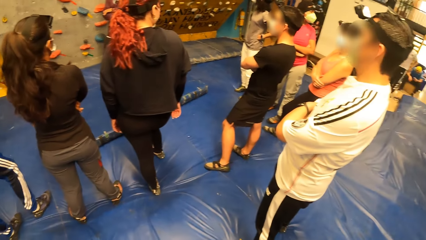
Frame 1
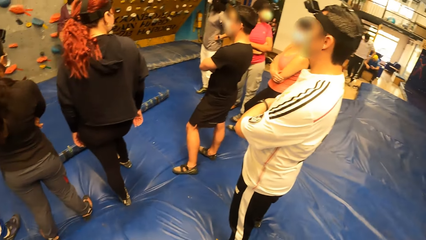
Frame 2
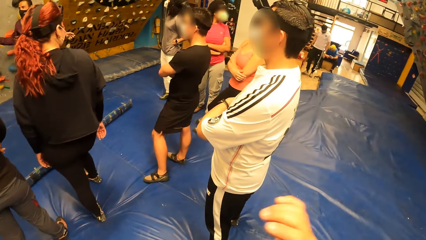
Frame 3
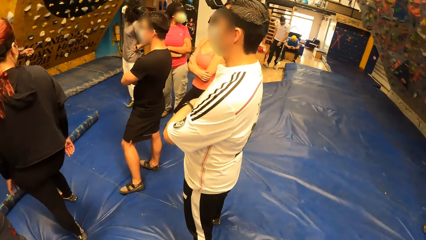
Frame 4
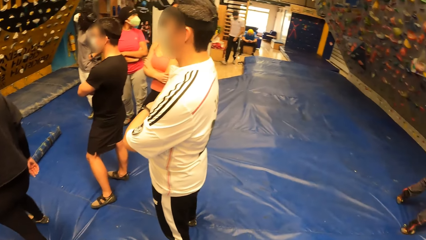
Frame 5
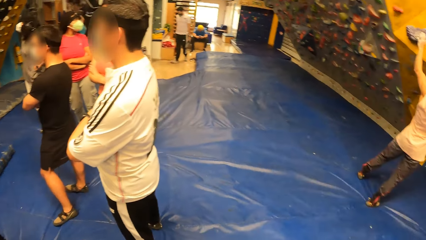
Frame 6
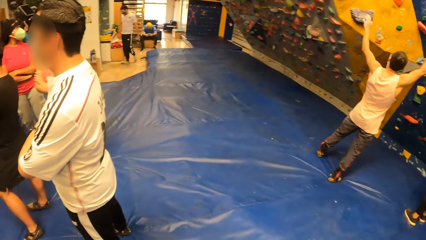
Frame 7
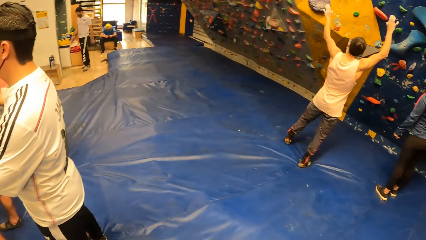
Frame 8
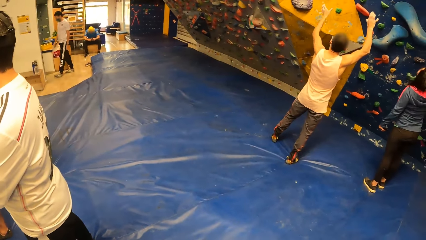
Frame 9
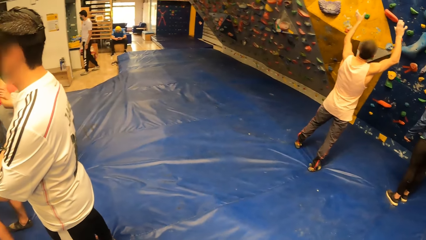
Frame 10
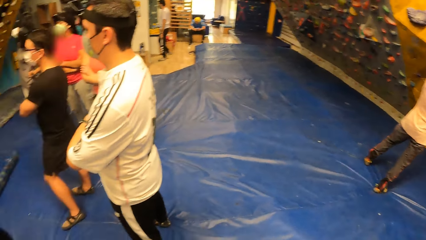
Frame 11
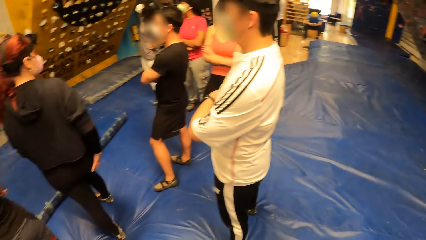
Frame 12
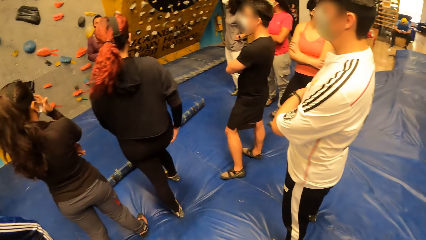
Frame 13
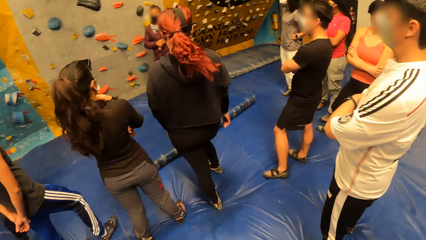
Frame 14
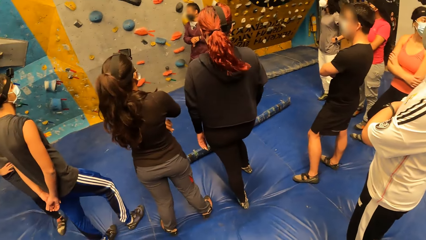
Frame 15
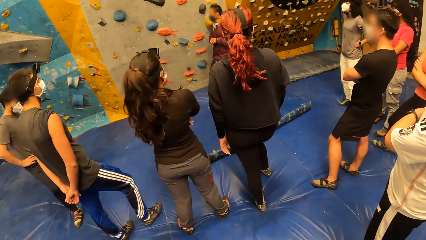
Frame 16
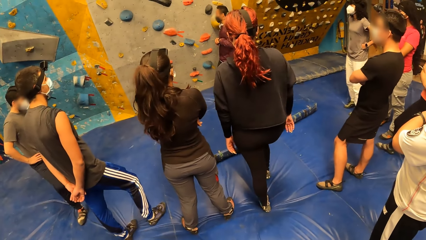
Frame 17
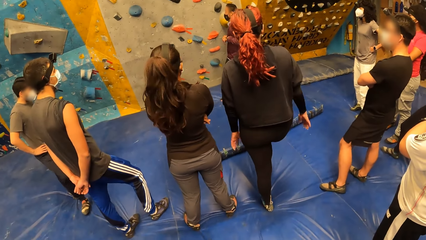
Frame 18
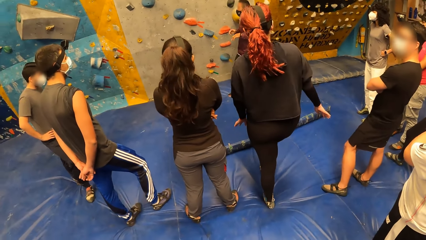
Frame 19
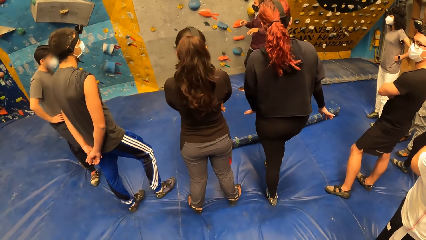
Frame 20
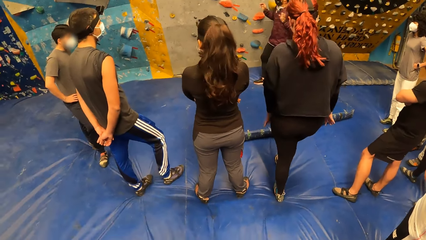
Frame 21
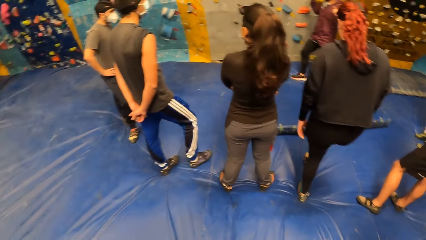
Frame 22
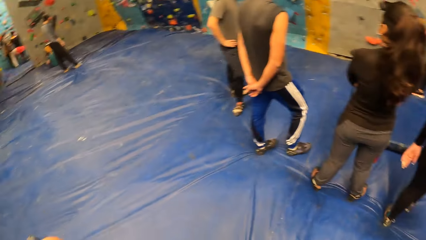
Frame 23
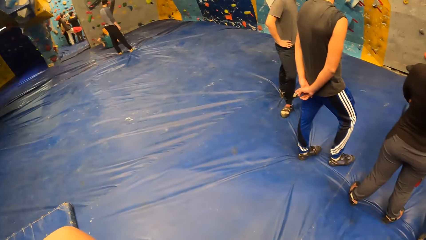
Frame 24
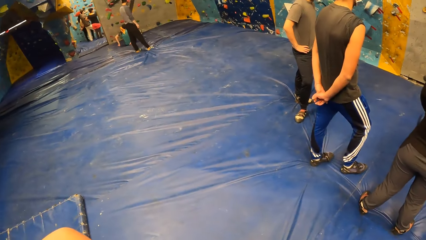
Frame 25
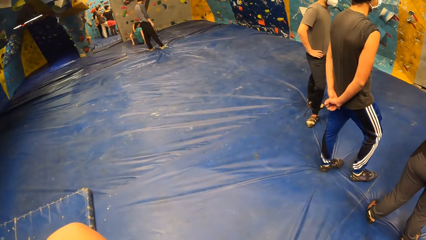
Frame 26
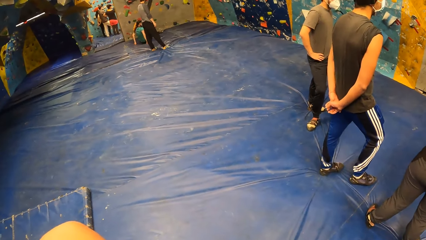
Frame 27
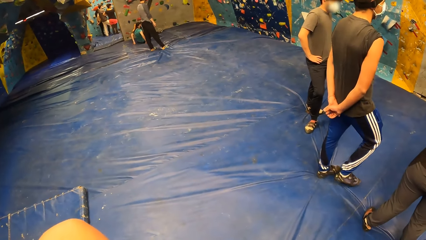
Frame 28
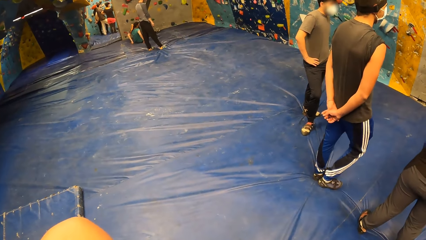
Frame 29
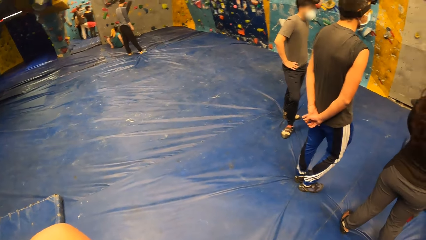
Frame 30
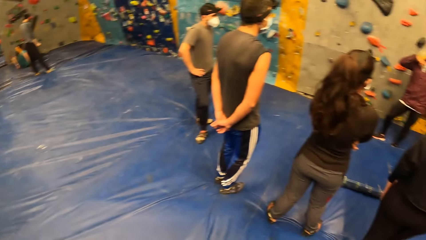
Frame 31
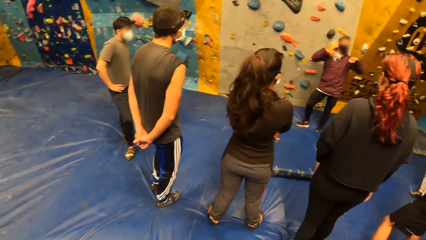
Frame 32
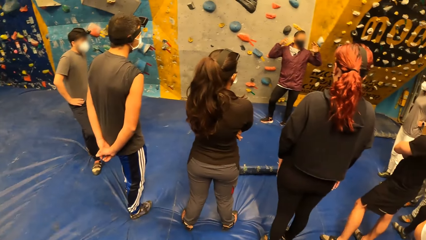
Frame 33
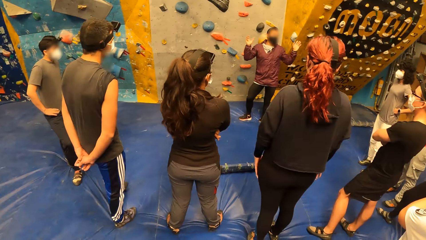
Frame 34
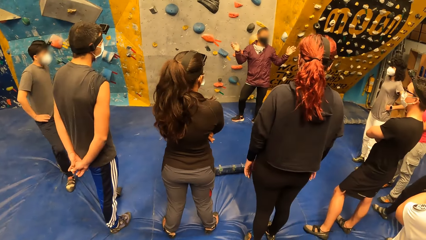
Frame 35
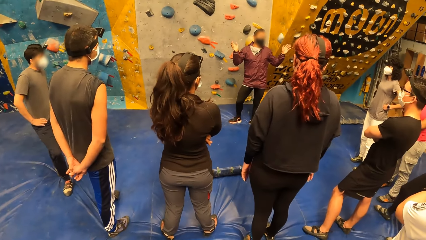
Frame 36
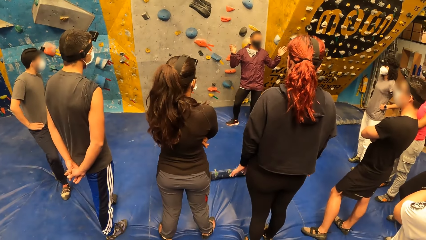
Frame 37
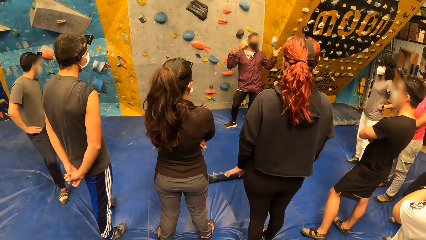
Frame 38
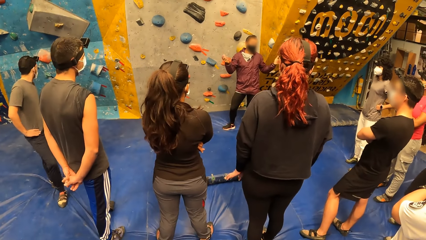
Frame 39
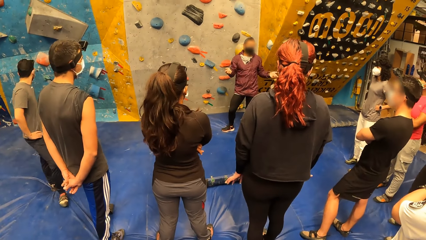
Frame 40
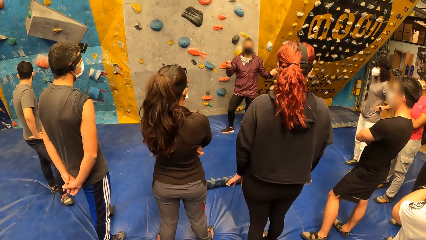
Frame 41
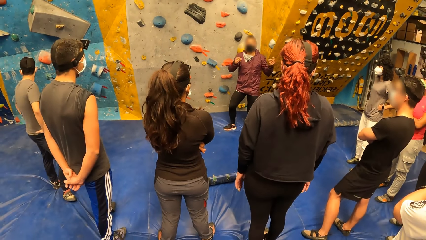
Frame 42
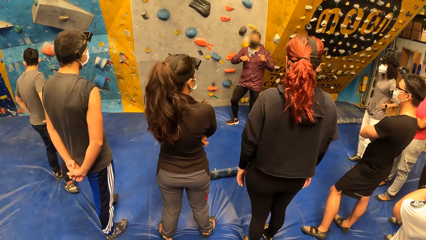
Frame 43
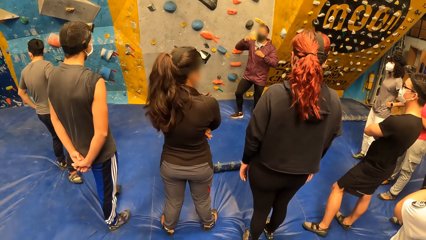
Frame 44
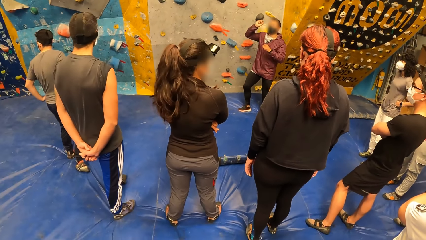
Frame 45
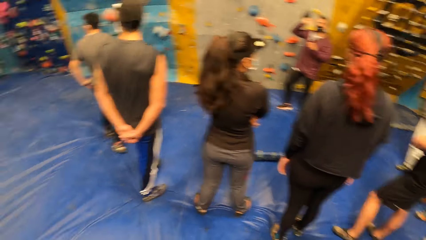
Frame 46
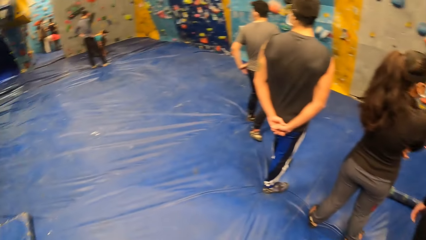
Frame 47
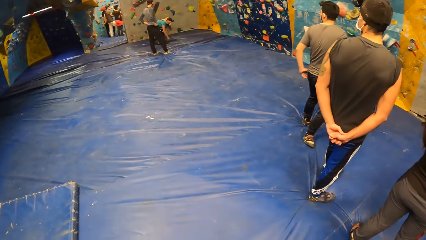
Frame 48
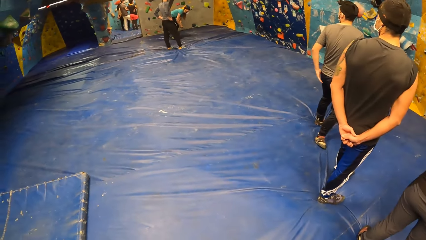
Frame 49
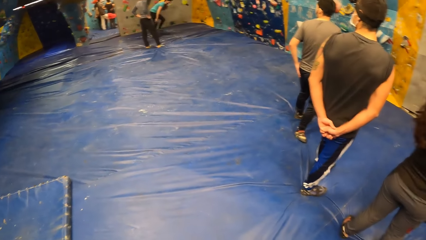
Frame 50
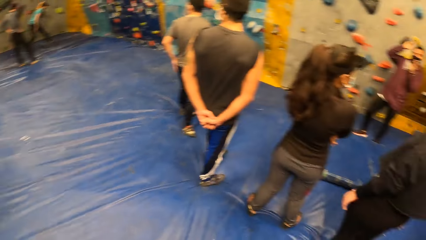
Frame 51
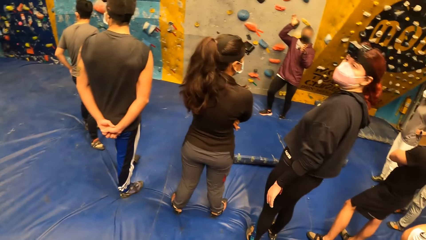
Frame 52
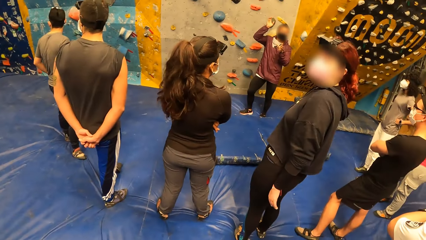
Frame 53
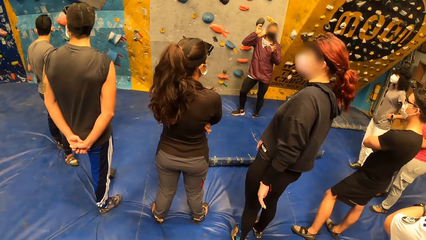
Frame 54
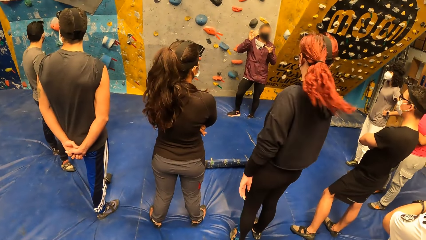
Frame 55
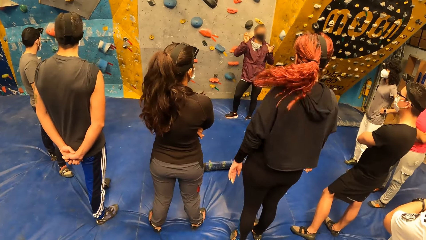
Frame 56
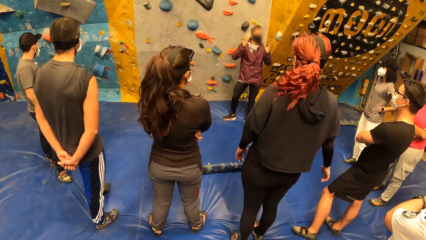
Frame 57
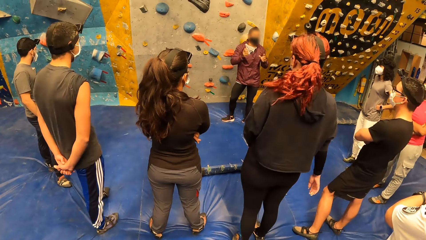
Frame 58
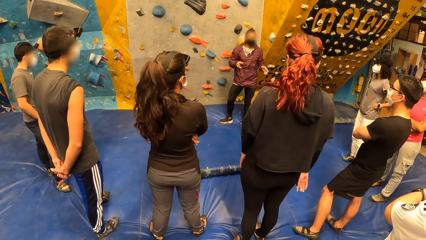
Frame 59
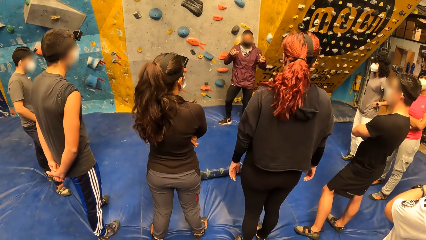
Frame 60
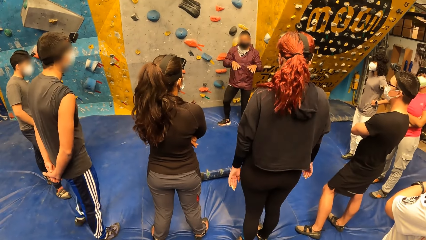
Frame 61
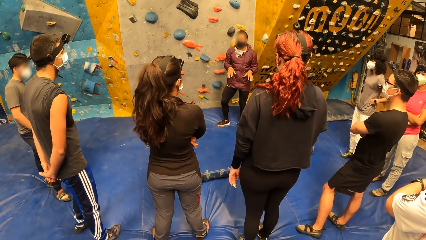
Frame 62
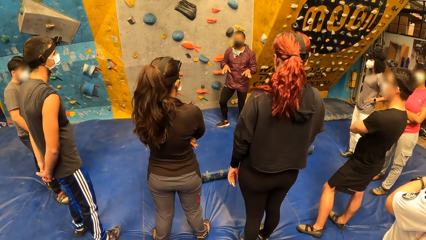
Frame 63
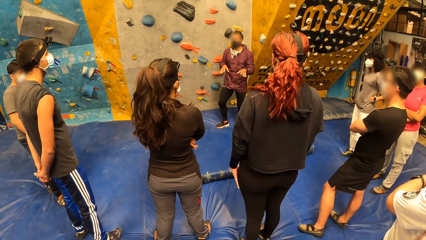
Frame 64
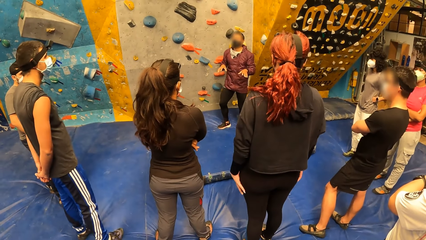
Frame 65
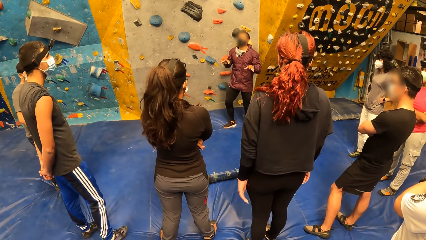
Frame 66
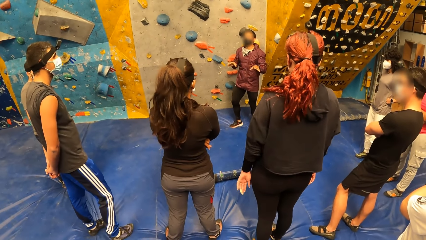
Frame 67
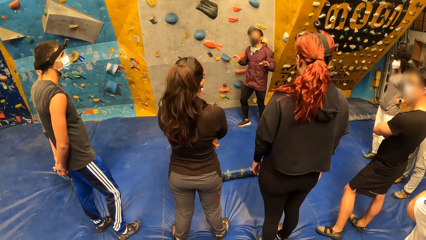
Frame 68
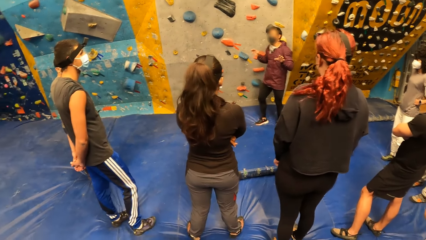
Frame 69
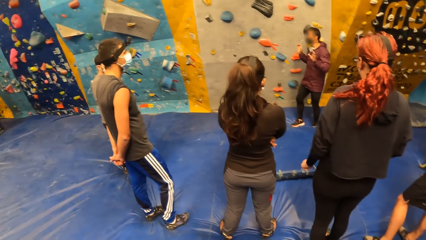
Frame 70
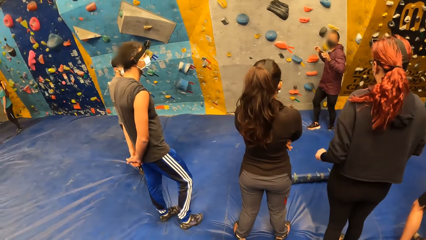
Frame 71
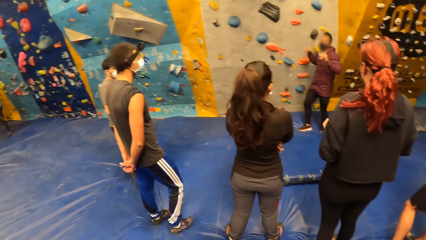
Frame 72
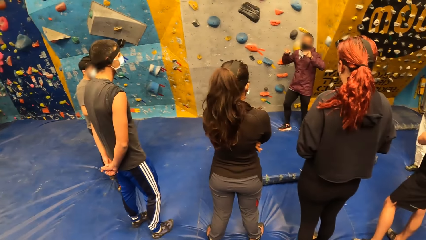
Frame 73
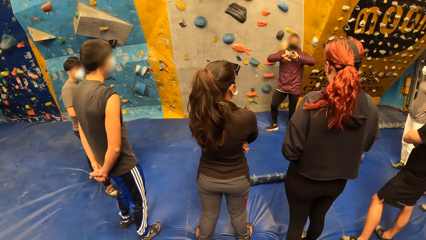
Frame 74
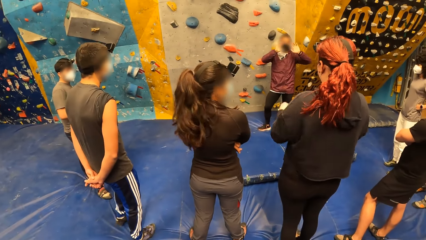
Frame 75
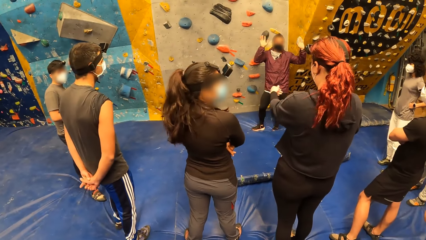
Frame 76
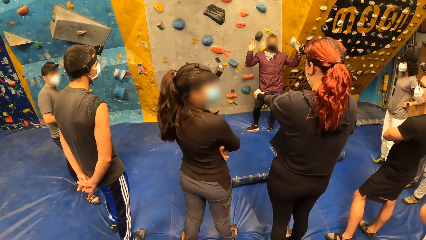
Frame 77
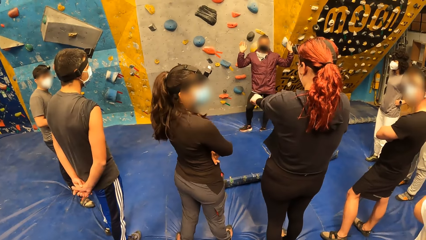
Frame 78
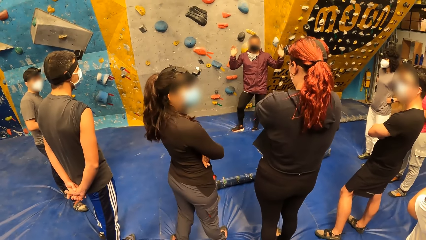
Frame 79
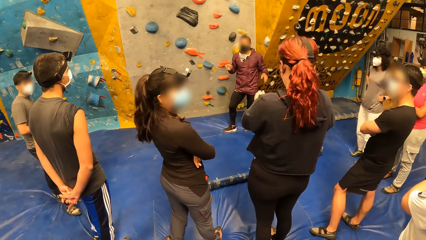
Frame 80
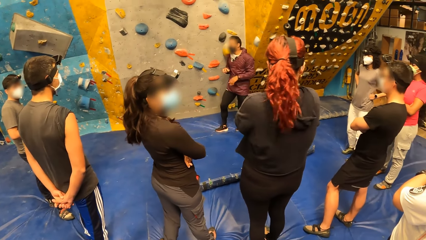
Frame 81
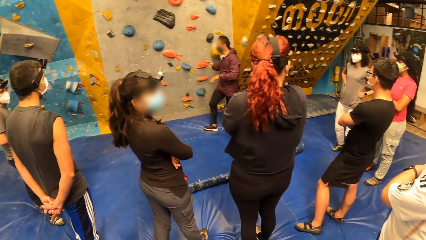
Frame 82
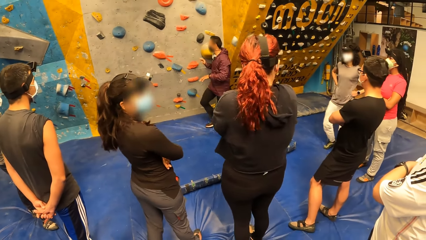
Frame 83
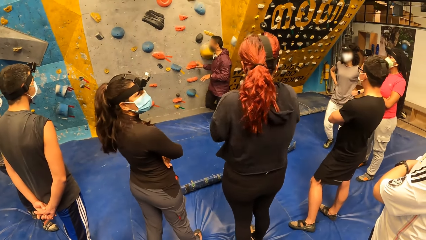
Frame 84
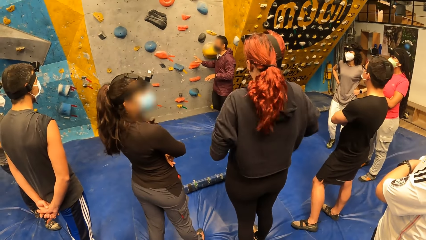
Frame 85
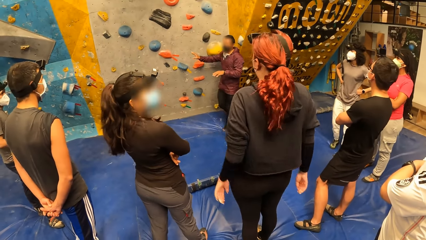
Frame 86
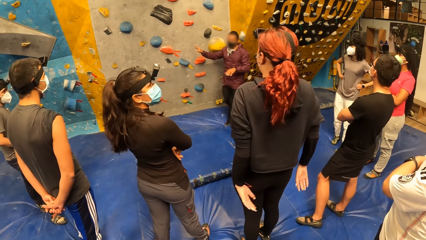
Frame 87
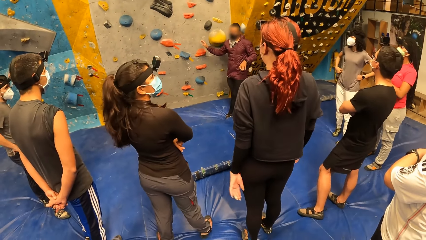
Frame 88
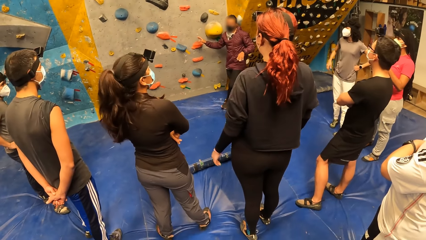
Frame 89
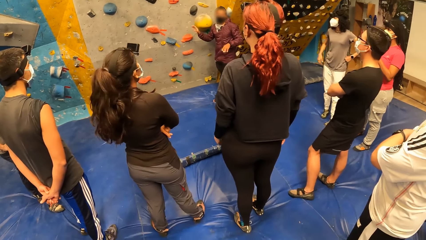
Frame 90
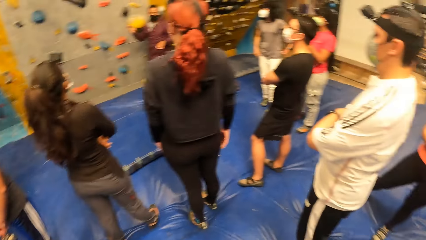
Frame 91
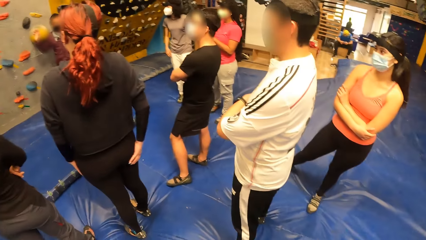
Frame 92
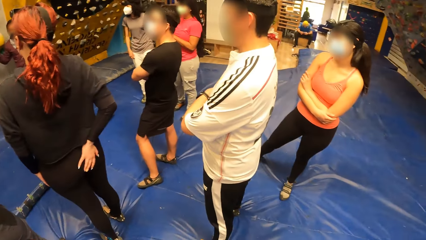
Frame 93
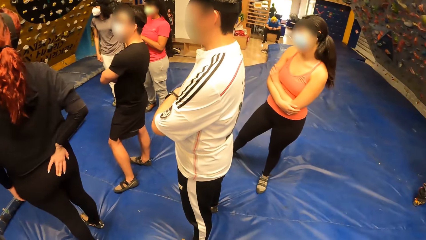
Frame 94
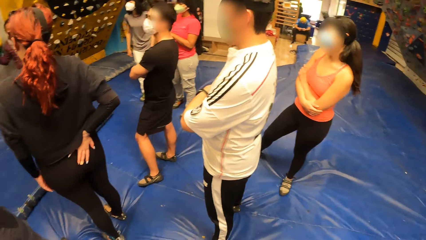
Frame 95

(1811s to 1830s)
The camera wearer looks around. The instructor explains the rock climbing game. The camera wearer looks around. The instructor explains the rock climbing game.
